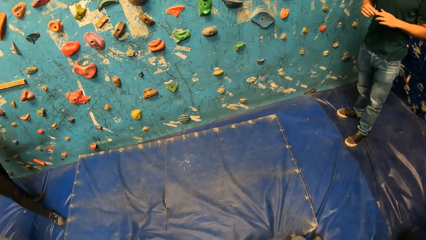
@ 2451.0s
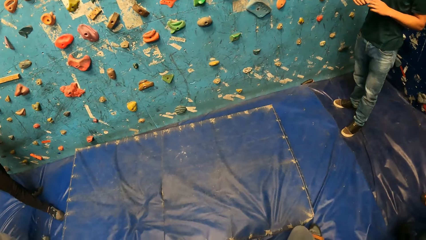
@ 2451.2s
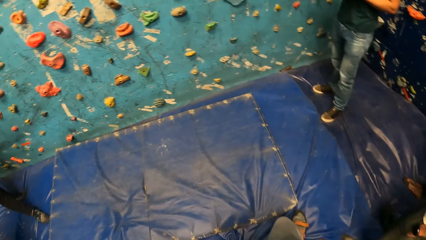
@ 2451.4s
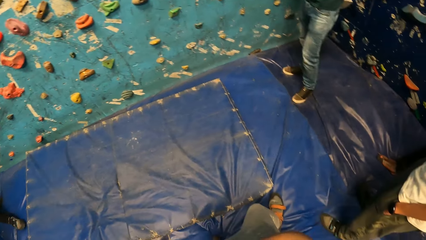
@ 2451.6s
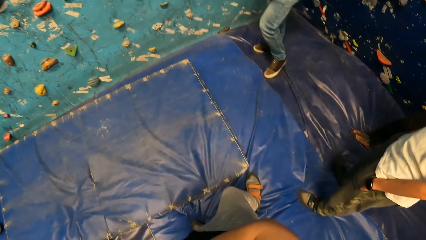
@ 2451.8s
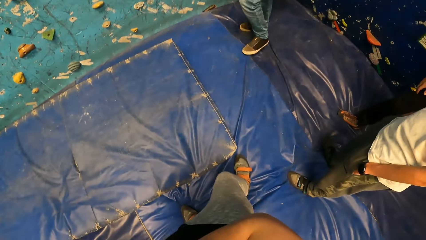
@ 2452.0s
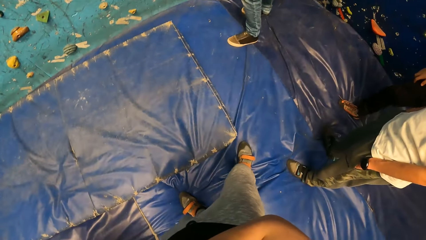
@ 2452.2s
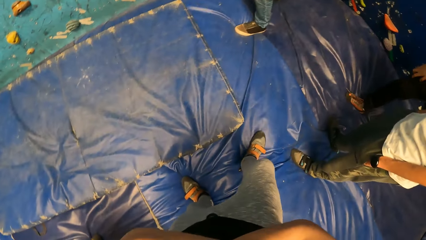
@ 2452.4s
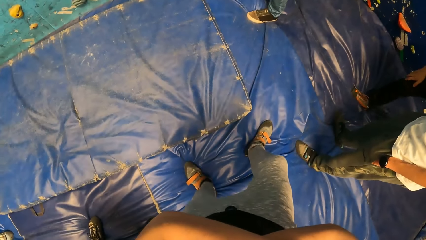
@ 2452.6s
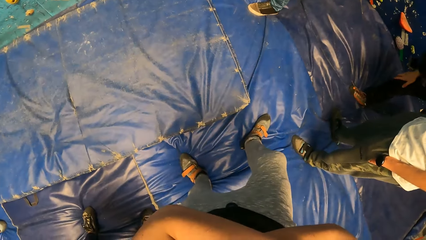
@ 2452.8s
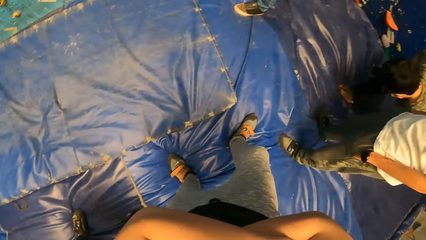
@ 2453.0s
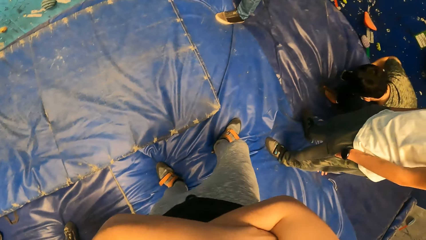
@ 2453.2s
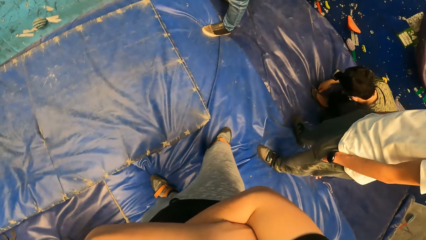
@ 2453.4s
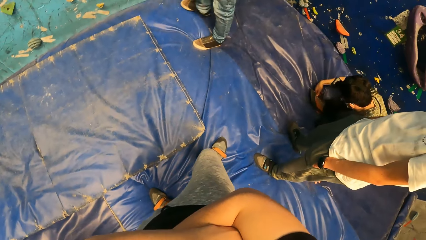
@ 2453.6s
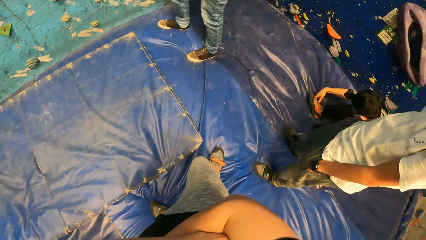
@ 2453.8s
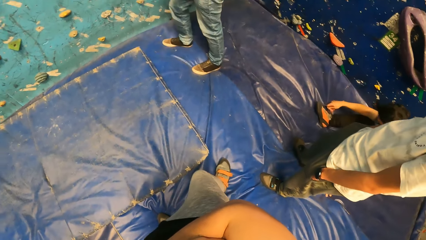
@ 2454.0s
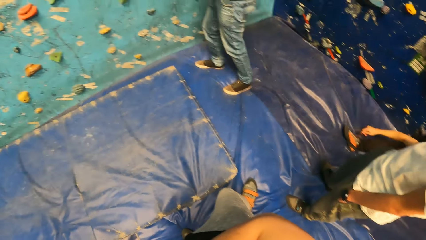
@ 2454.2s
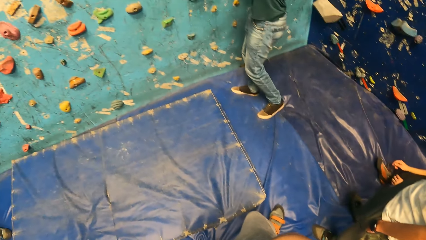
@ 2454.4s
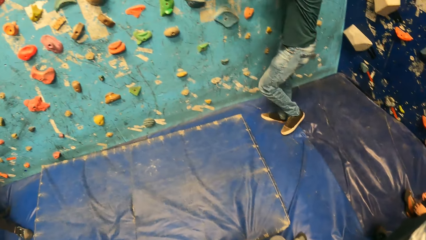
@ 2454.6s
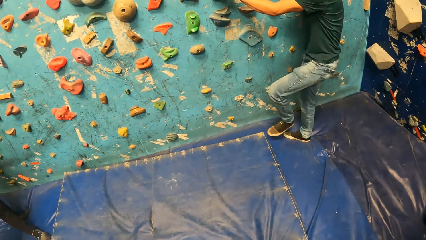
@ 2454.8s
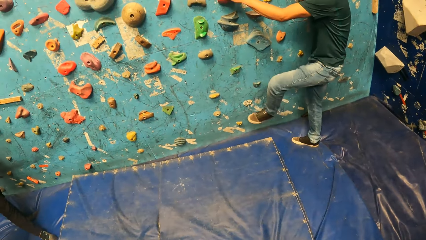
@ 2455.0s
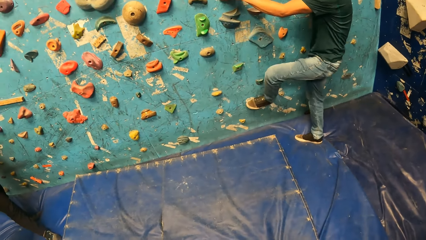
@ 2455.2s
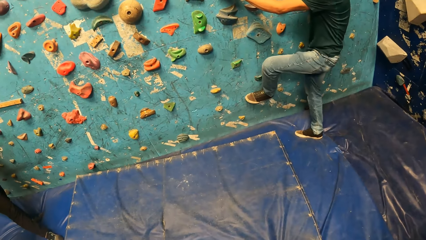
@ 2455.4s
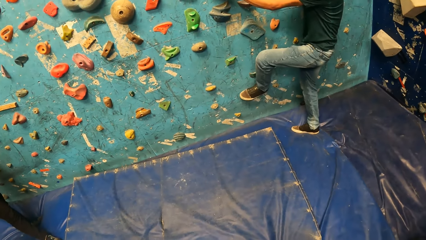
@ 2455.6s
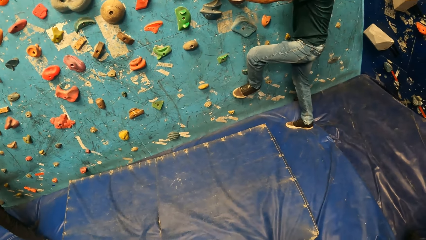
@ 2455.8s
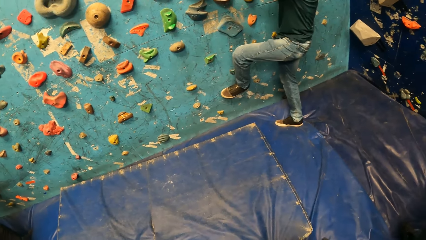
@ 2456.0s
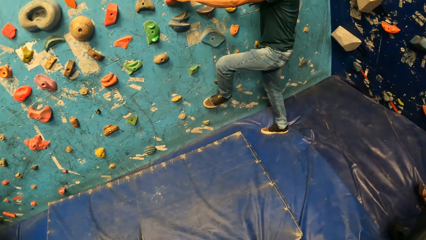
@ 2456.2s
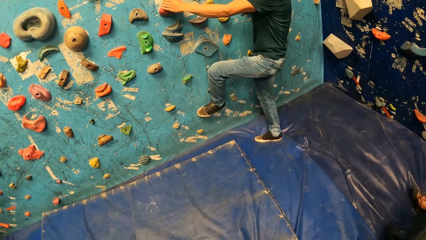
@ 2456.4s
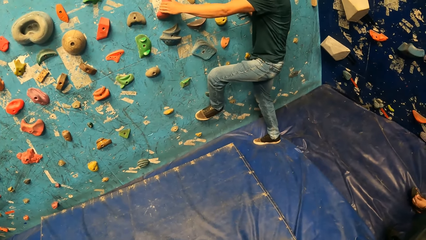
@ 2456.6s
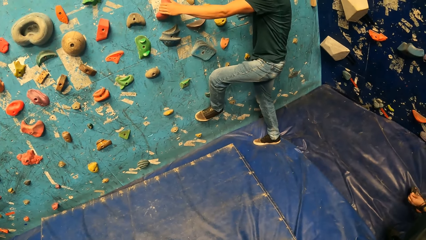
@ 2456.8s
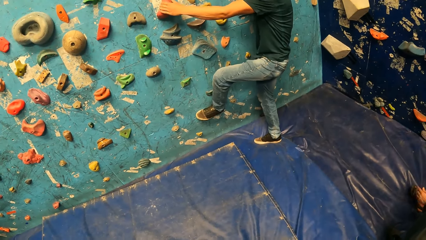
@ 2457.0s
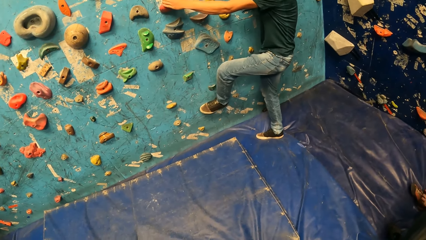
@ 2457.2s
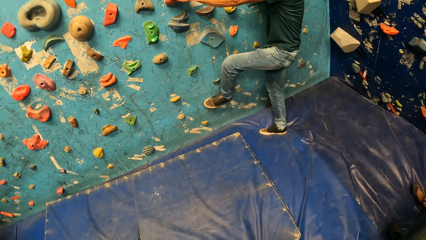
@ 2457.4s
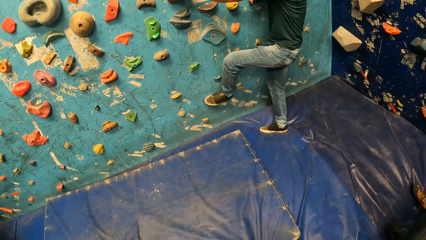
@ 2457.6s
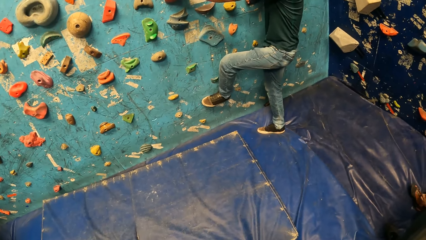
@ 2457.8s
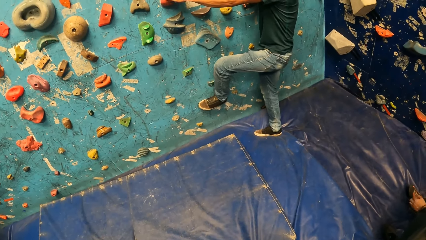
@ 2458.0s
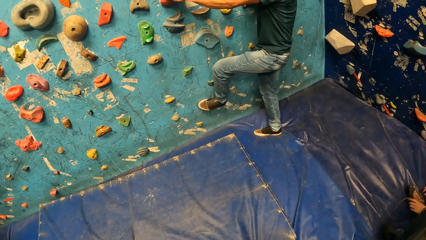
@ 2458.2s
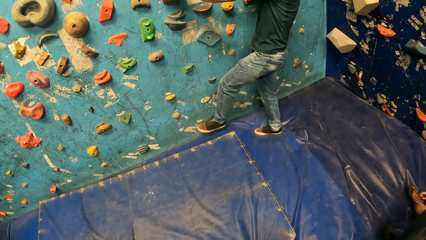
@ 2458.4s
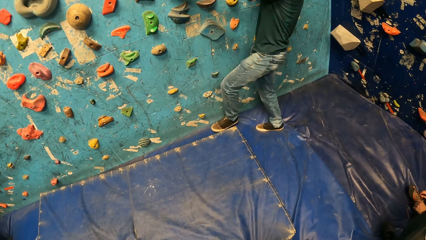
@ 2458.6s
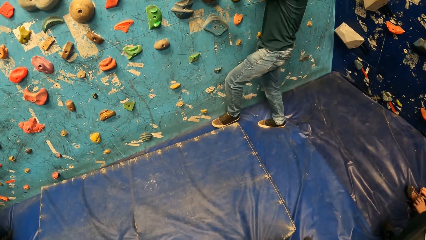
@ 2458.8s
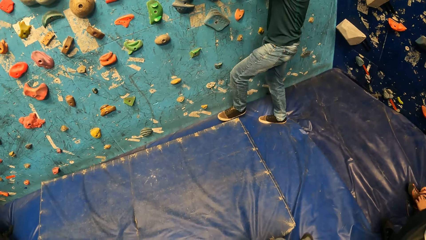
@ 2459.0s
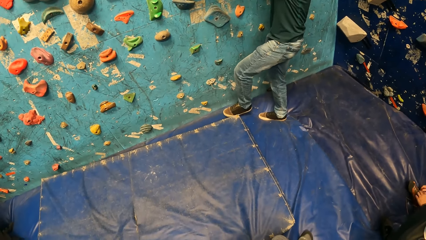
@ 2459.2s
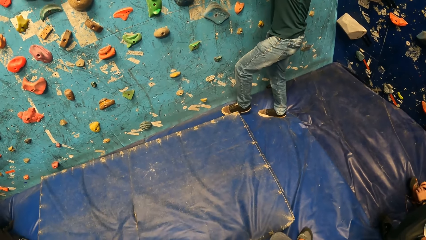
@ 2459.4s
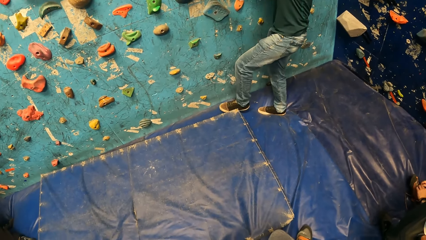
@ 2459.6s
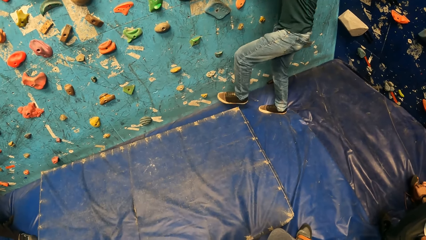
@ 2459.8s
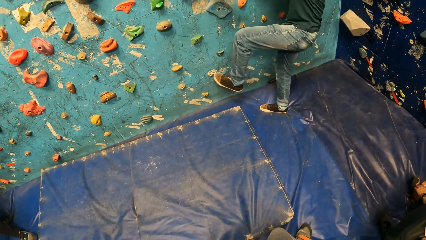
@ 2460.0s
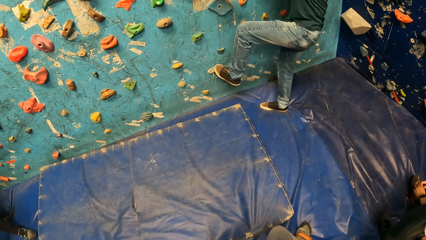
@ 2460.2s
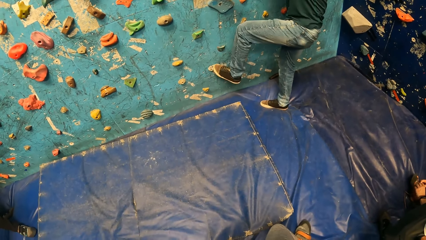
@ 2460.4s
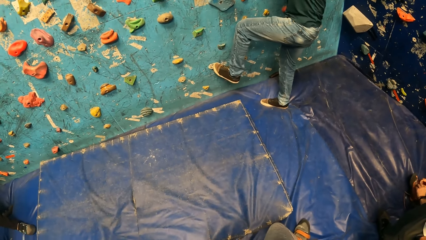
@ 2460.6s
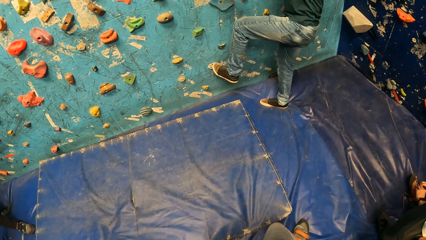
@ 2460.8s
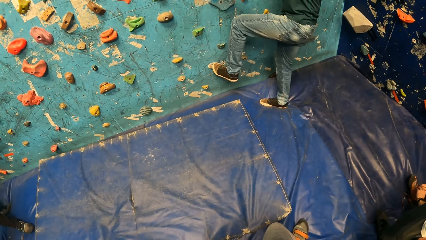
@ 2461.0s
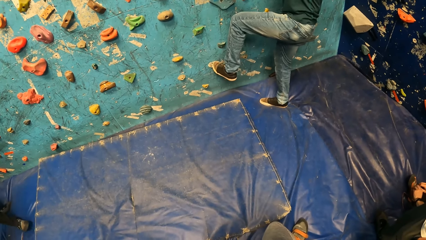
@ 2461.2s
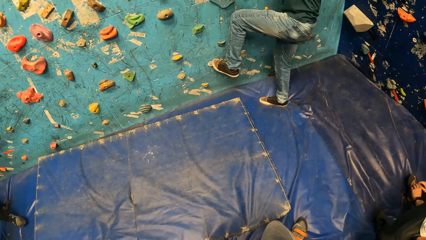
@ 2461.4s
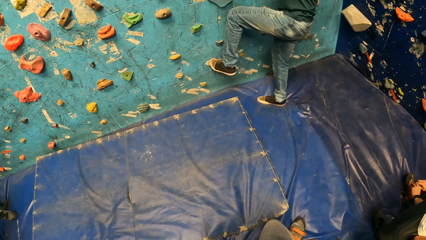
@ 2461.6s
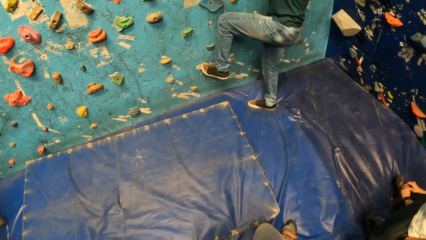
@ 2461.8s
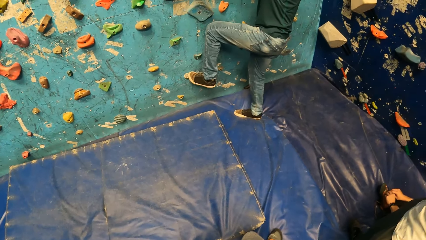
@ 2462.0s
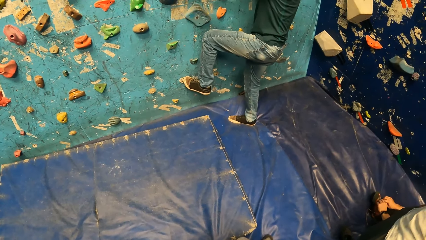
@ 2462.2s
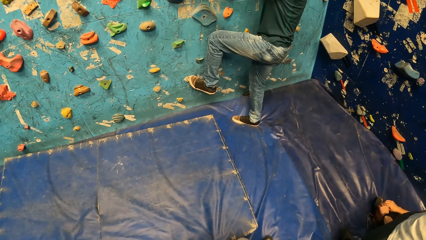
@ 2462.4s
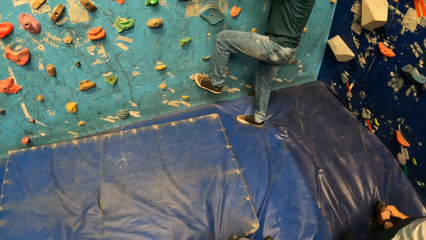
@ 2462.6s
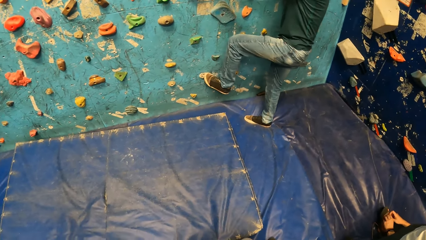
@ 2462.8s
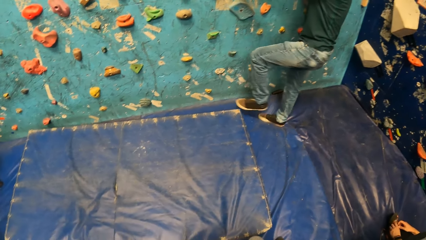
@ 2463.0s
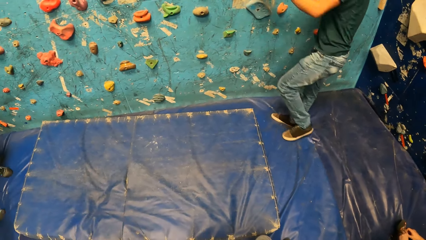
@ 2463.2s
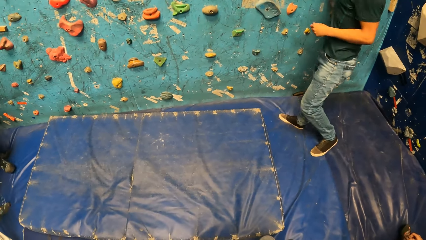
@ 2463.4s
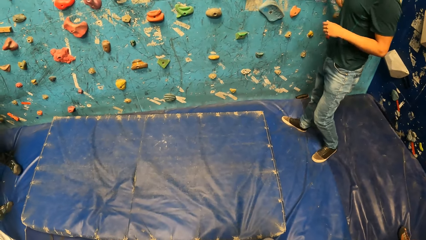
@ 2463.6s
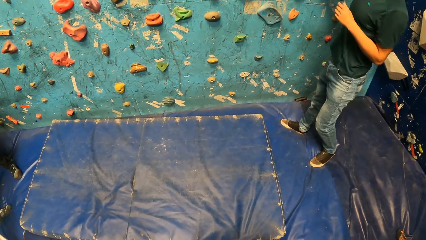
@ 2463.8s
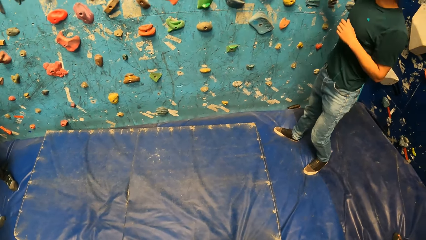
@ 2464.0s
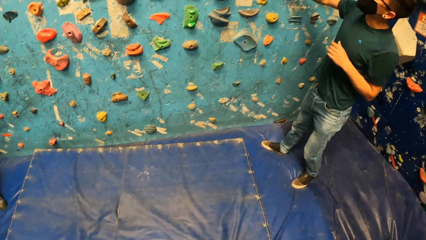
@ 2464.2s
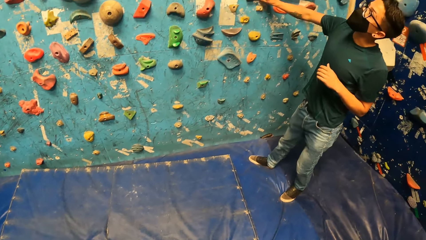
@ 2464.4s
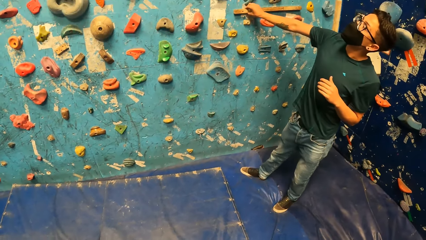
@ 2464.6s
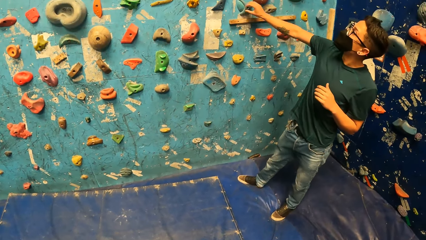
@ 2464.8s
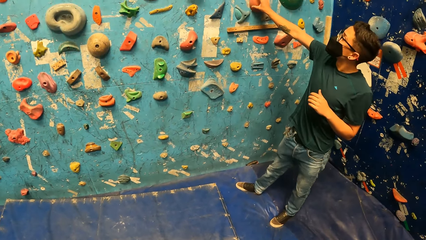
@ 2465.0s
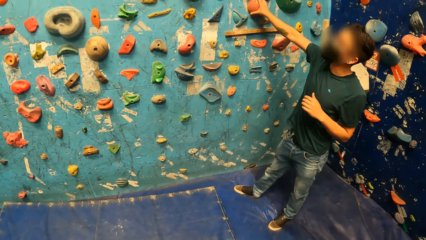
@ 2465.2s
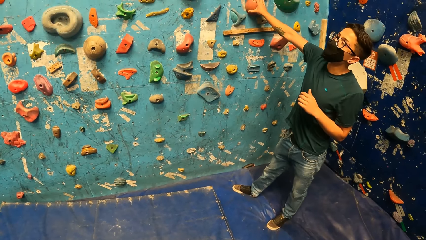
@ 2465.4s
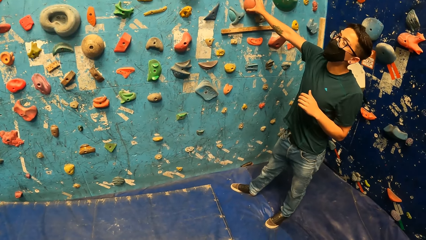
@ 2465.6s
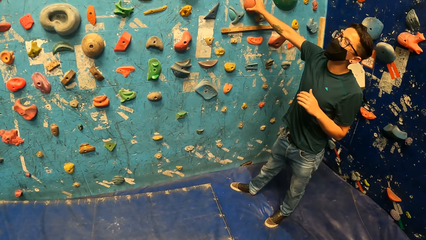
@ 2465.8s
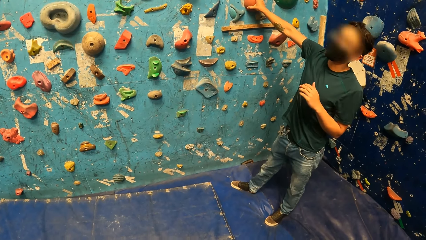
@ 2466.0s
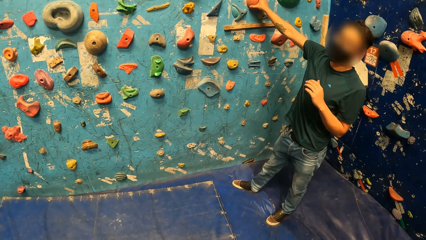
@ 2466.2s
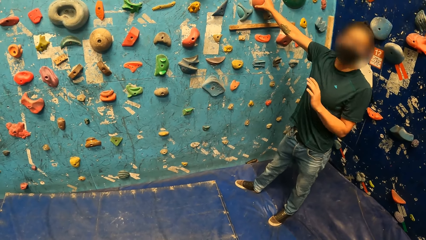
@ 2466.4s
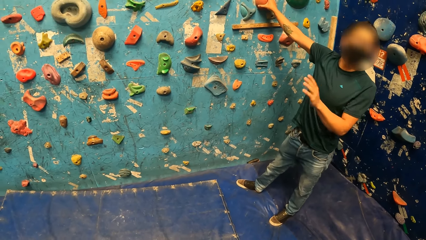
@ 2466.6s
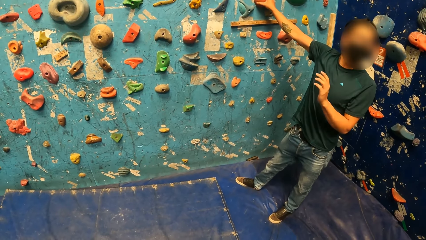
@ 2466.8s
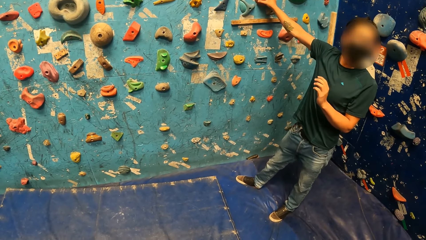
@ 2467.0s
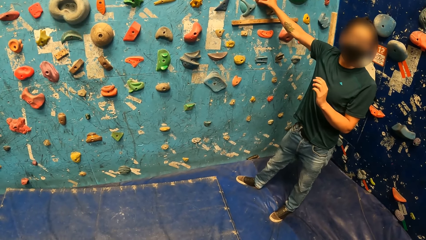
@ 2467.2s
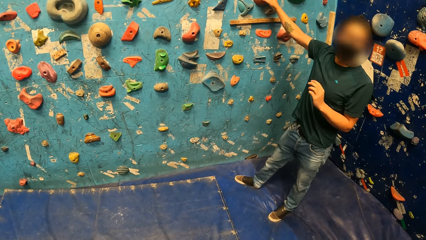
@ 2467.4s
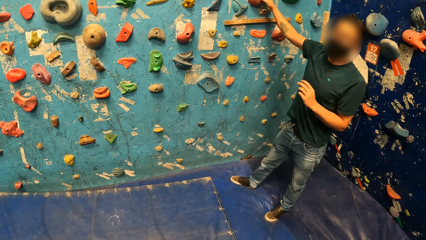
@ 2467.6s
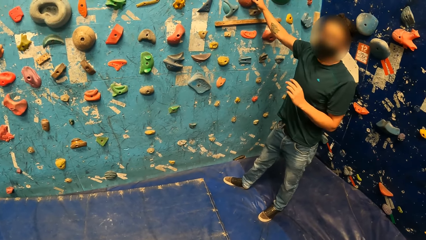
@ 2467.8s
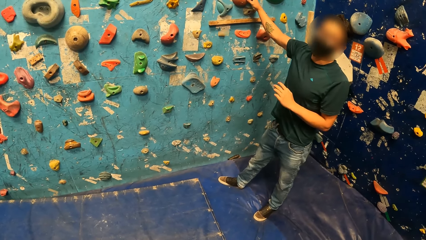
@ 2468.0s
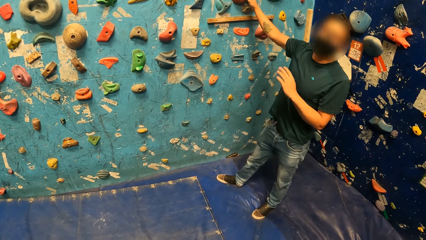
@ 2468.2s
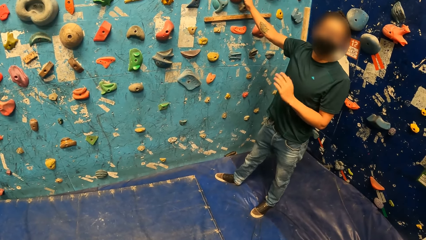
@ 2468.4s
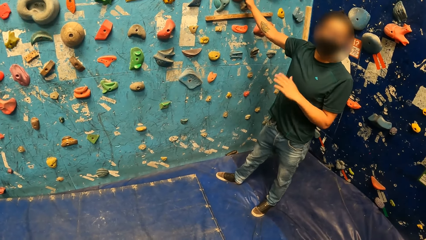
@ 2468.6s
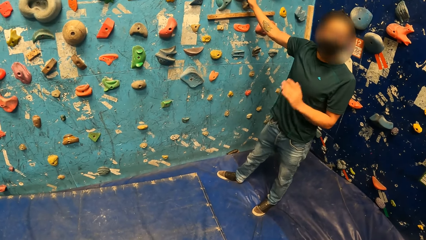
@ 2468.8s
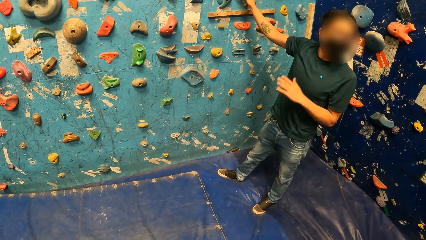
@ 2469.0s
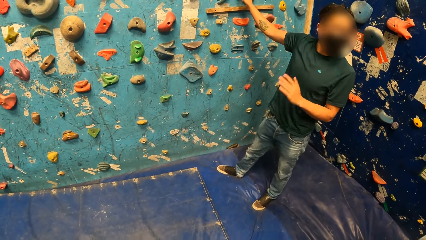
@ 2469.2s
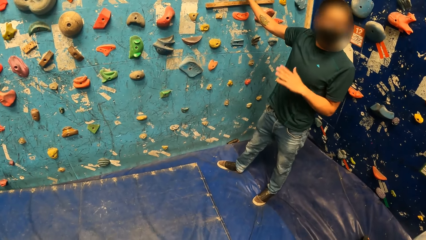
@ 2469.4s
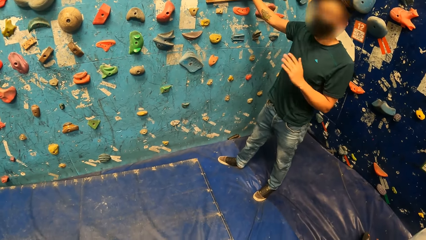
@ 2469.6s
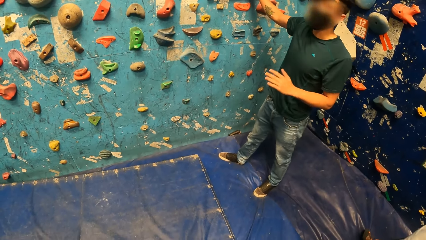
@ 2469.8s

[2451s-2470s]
A man fixes his shoelace. Another man steps on the climb wall. The camera wearer stares at a man. The other man slides his foot on the climb wall. The other man steps on the climb wall. The other man converses in the climb wall room.
